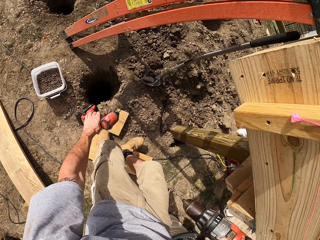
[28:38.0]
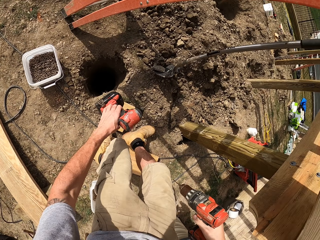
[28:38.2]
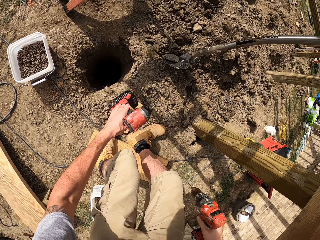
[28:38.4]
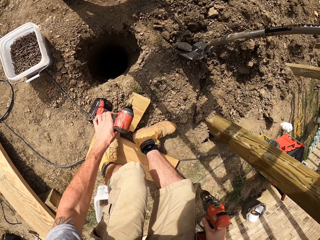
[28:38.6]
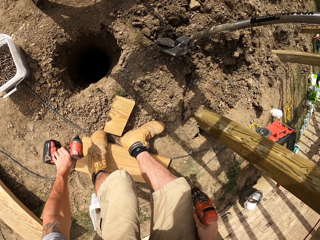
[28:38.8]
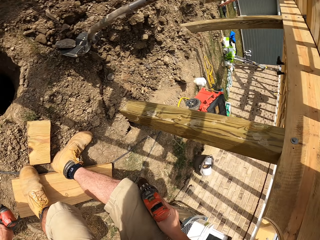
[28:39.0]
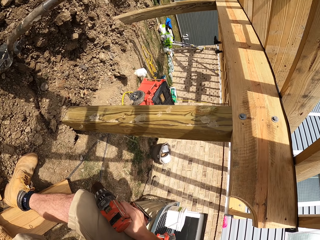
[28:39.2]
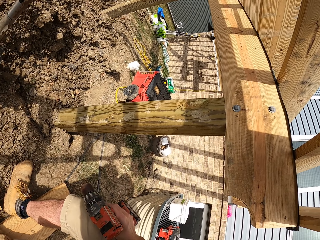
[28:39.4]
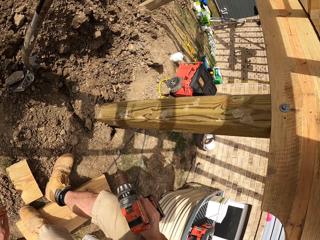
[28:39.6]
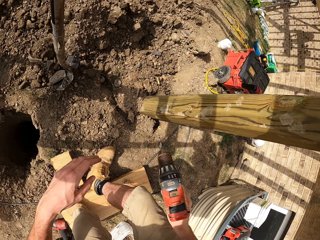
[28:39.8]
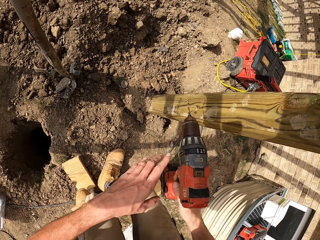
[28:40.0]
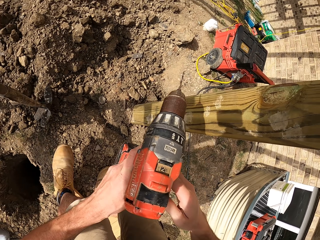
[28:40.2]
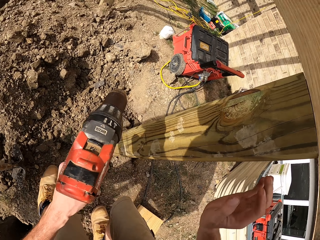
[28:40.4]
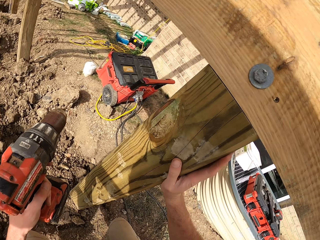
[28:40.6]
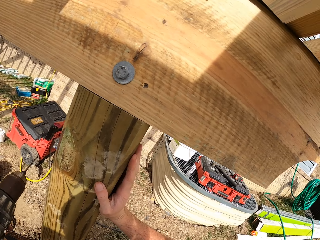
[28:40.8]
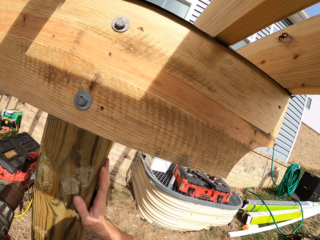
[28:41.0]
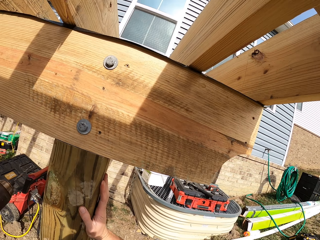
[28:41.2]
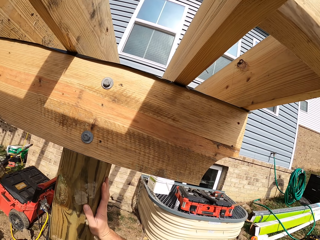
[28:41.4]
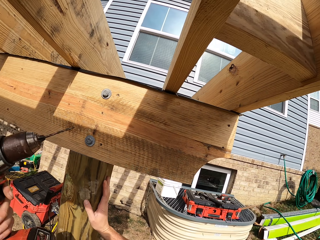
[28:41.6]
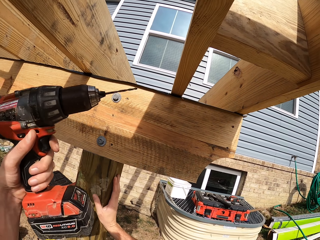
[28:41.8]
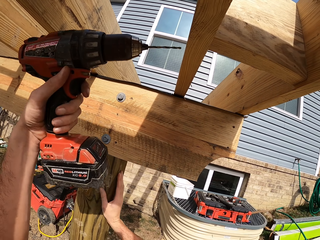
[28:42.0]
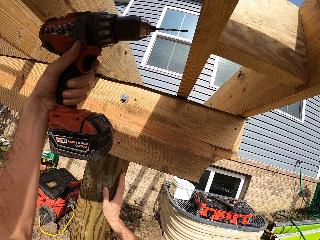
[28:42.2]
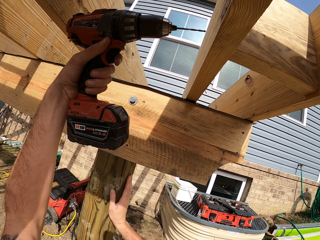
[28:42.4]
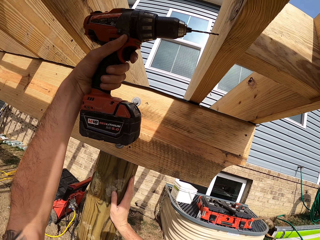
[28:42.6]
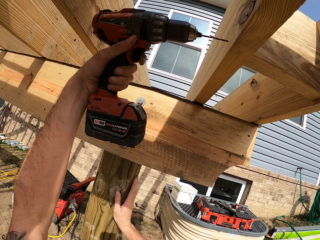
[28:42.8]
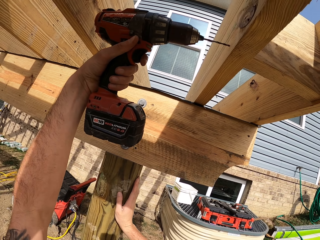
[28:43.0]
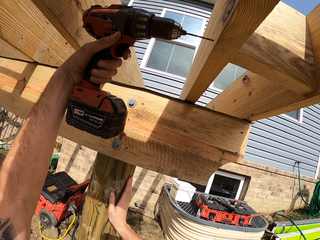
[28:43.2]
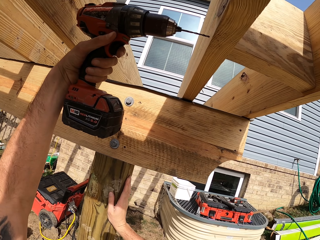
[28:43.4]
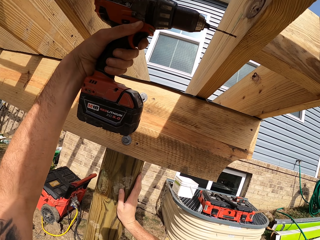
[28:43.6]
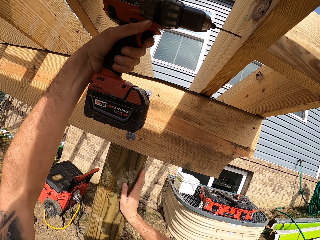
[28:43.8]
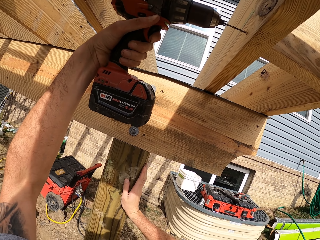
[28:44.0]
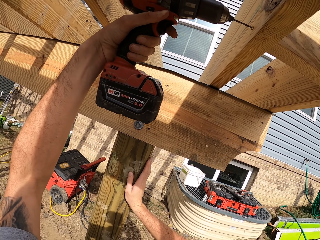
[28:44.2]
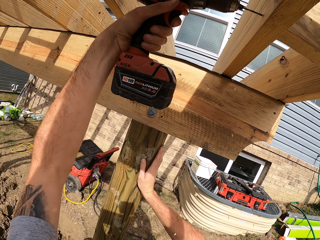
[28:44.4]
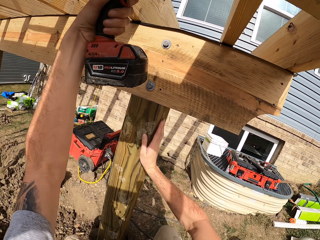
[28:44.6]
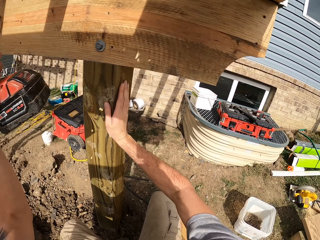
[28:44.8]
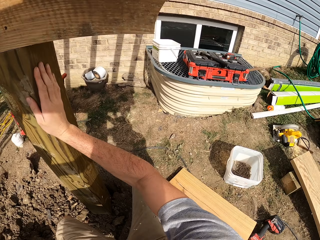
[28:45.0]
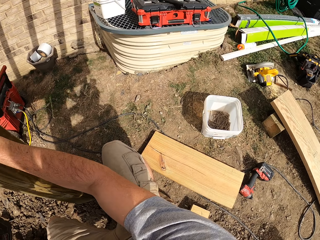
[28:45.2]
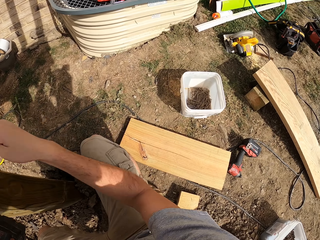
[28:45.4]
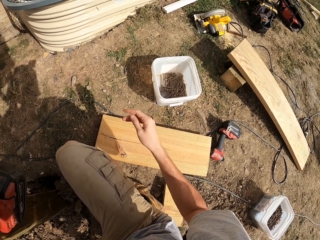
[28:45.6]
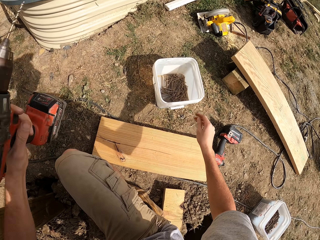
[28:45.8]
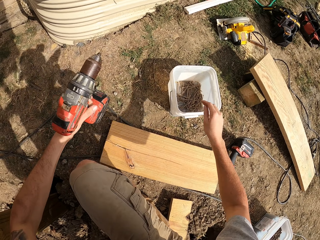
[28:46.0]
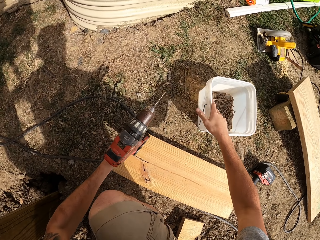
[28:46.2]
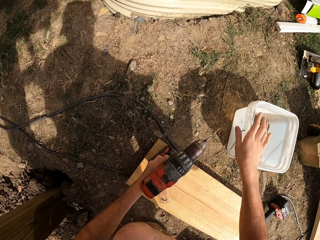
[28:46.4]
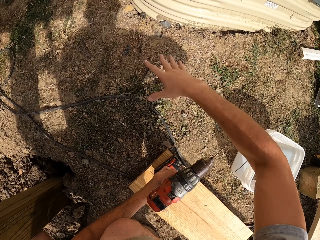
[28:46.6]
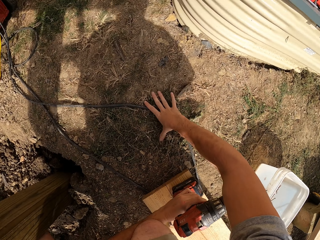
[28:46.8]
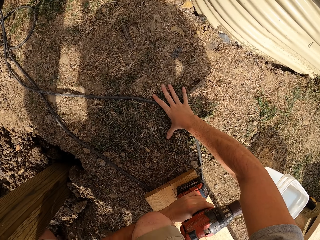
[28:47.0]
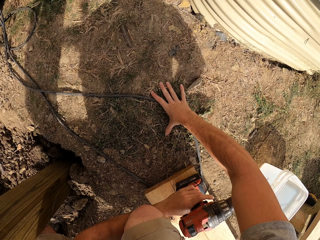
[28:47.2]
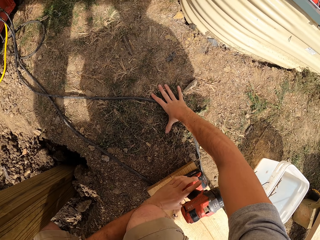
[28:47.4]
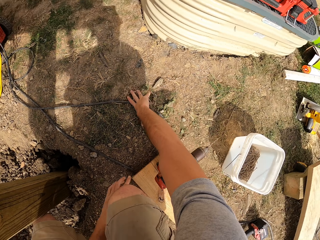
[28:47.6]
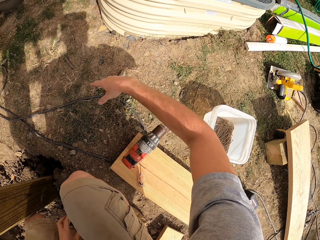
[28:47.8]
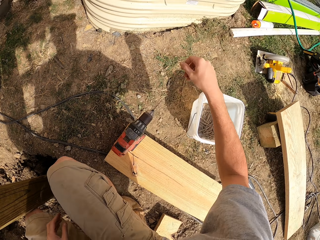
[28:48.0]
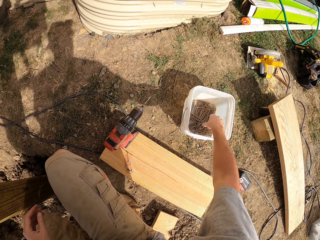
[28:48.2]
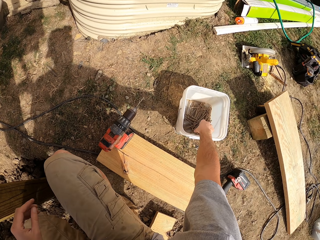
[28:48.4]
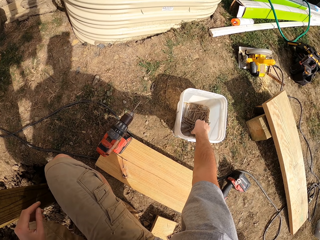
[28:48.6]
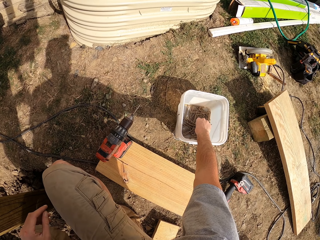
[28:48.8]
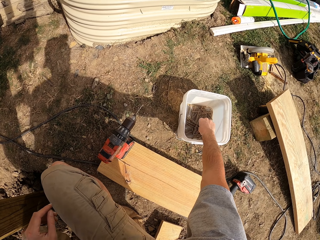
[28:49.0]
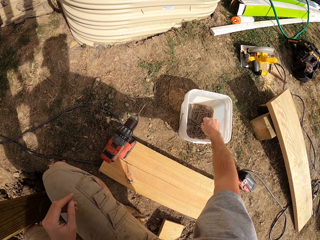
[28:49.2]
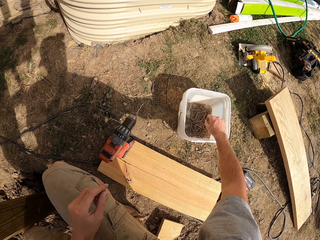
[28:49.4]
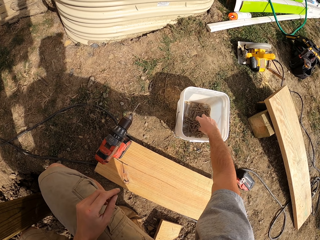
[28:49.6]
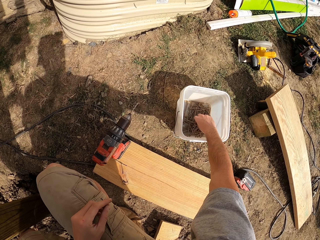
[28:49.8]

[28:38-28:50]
The camera wearer puts the drill on the ground. They take the drill with the left hand. They make a hole to the wood with the drill bit. They drill a hole on the slab. They touch down. They put down the drill. They pick up the drill bit.

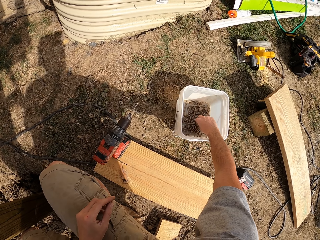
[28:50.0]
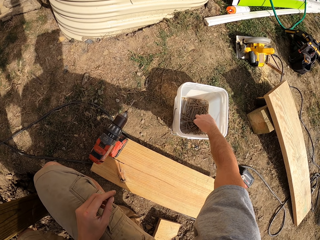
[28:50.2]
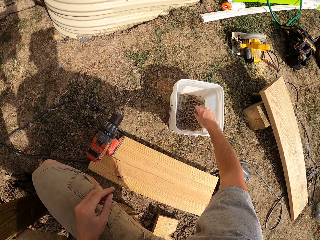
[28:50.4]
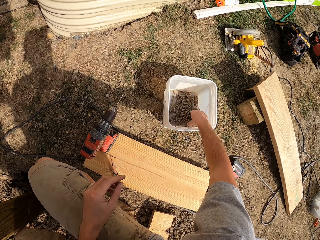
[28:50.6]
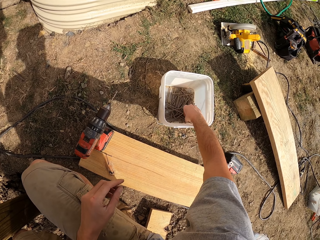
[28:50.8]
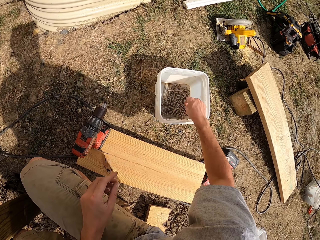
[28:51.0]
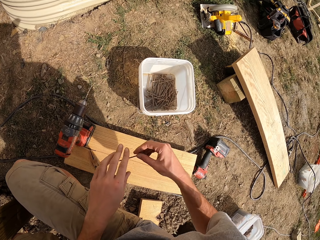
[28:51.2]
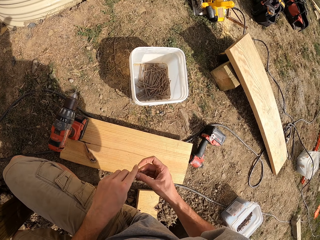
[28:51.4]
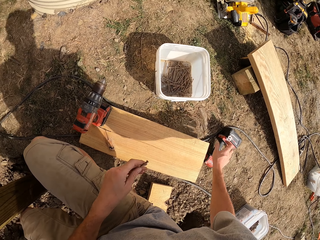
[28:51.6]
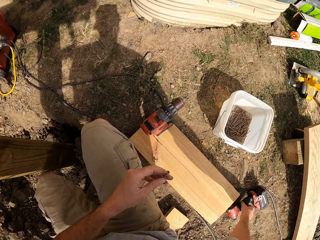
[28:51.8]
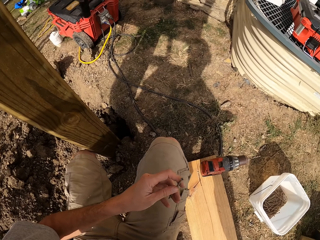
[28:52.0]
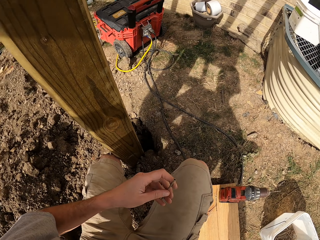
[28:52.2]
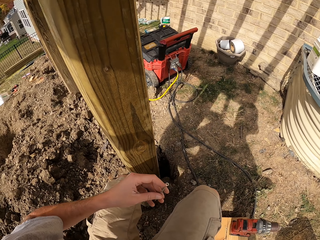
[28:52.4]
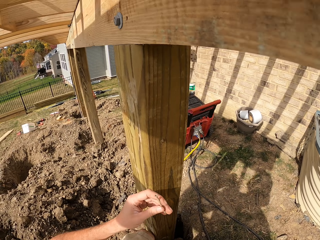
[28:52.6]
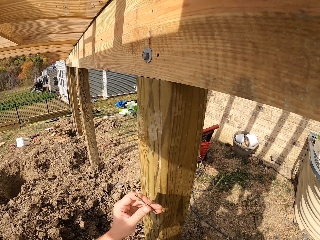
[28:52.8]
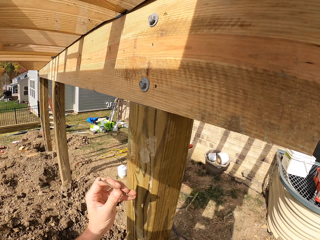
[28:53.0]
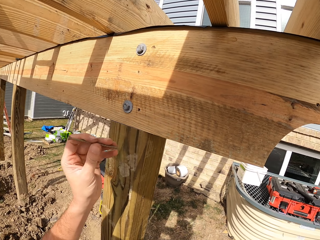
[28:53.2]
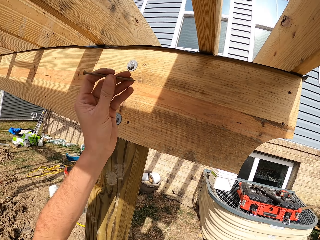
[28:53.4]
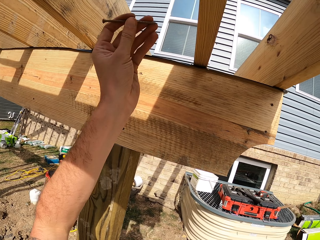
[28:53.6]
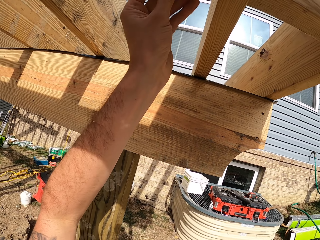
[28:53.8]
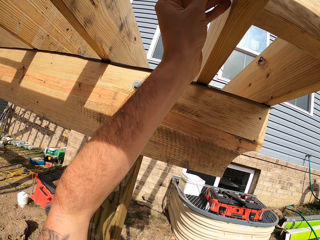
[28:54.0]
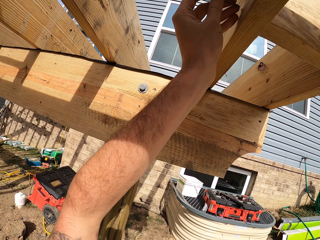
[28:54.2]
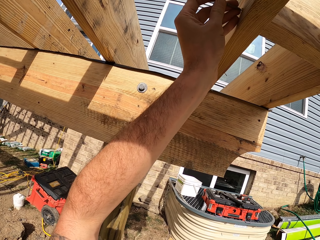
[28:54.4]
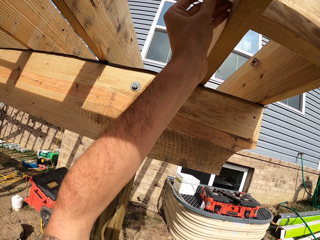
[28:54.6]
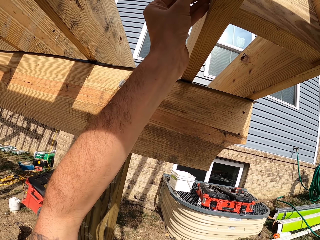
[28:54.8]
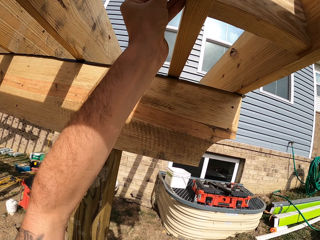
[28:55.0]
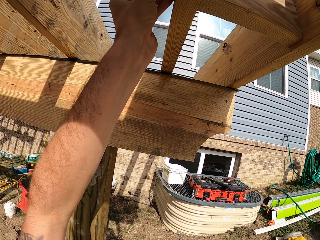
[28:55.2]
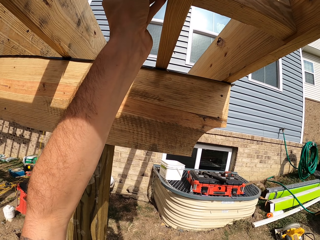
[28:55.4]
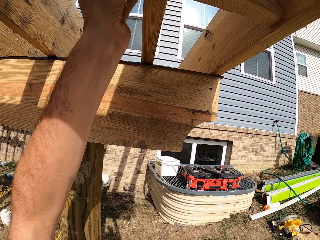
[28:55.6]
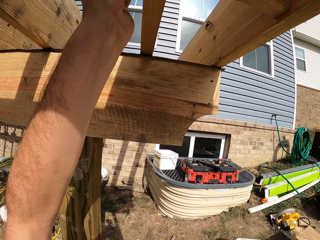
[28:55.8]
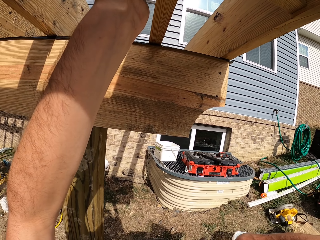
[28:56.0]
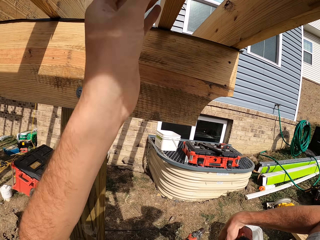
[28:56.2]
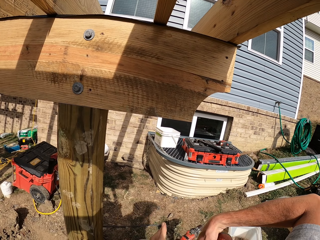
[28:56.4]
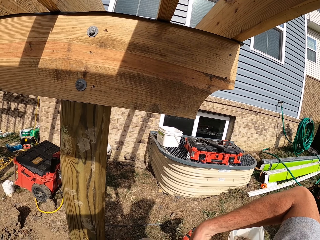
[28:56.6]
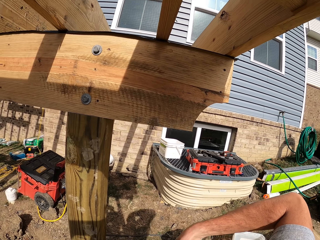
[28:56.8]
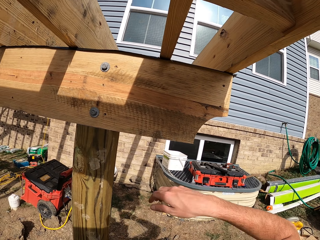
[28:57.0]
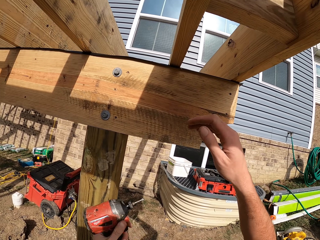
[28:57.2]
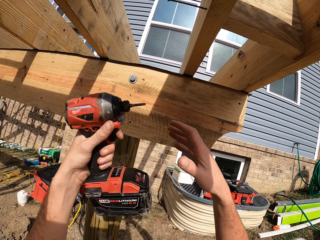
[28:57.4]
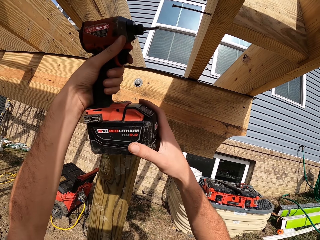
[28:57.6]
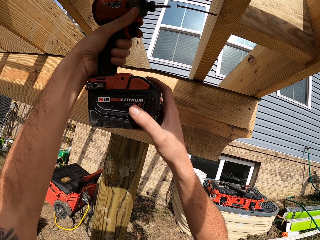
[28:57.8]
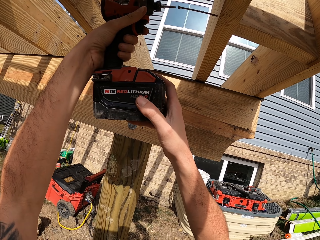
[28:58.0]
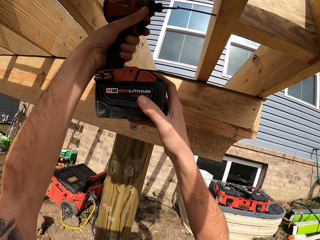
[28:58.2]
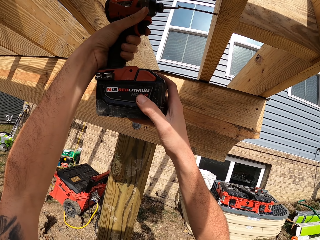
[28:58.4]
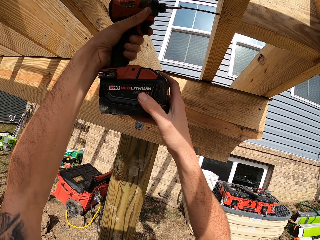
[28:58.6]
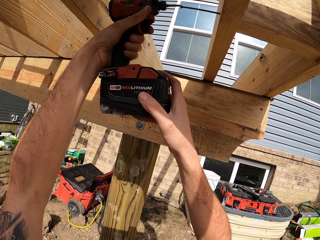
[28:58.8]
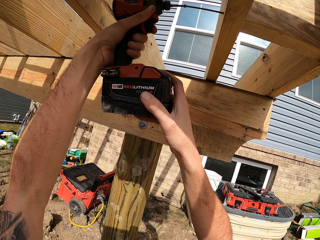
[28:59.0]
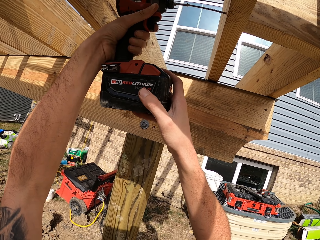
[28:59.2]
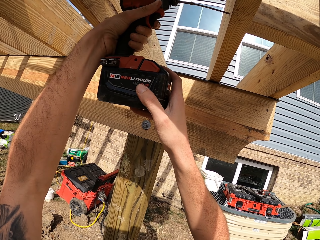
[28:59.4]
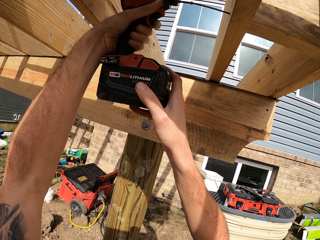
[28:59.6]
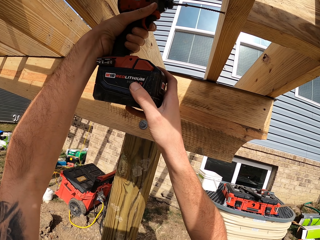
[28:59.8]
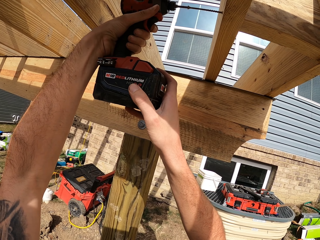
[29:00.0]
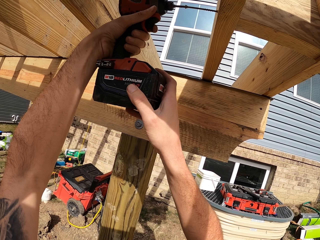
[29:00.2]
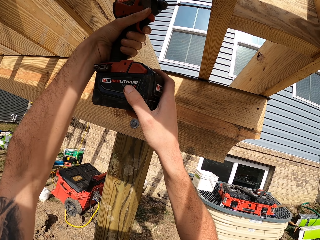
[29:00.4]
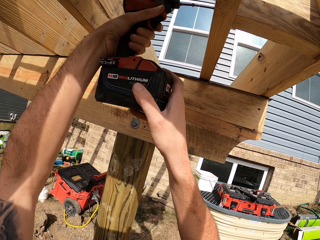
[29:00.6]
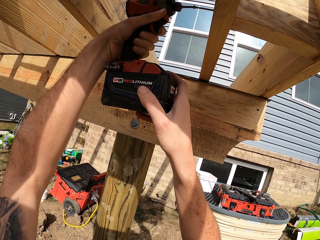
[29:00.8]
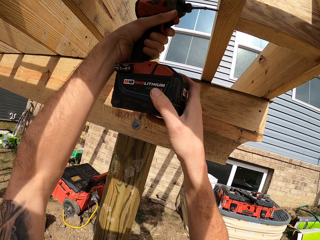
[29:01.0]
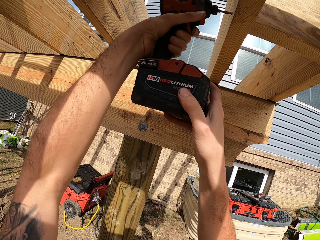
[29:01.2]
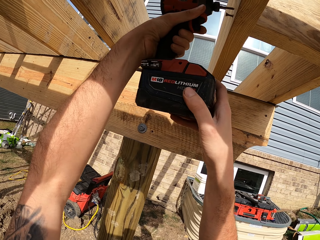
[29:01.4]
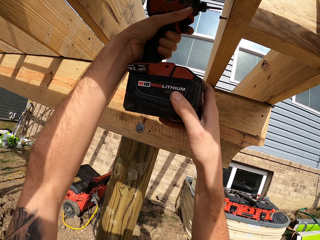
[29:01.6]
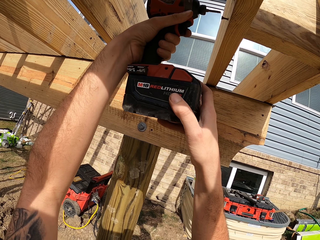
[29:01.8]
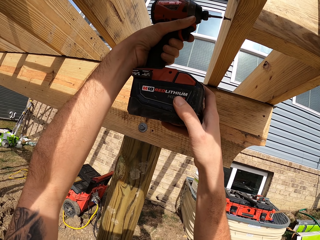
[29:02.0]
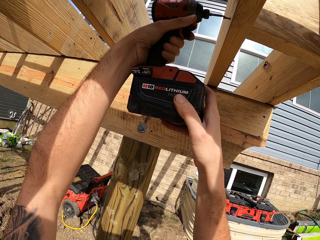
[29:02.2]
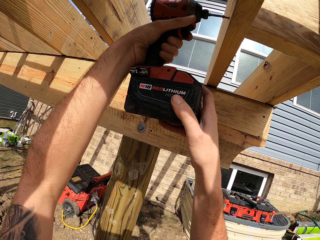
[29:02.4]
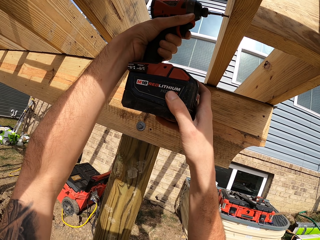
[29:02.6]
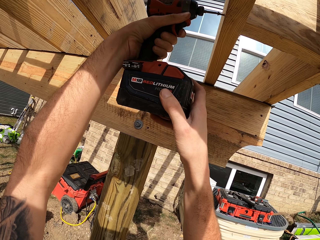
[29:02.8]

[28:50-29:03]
The camera wearer picks up the nails and the drill driver. They put the drill bit in the wood. They take the drill with the left hand. They insert the drill bit in the wood with the drill. They fix the nails with the drill driver.
